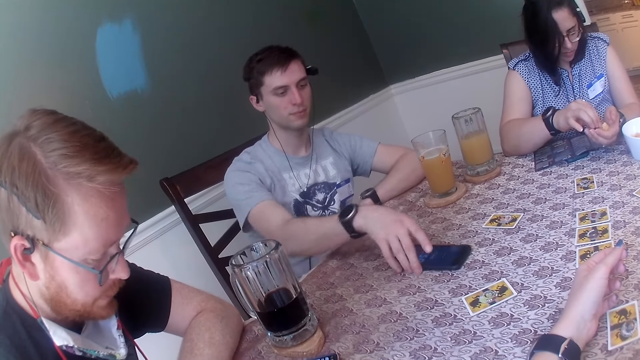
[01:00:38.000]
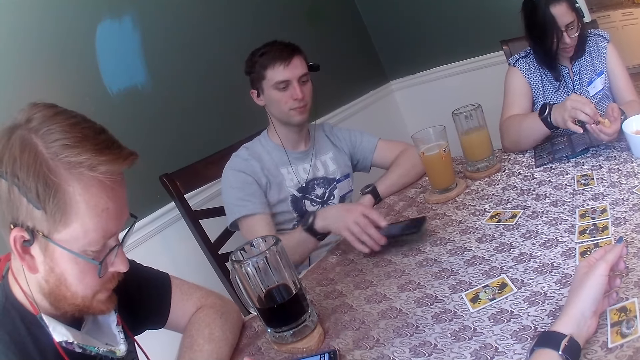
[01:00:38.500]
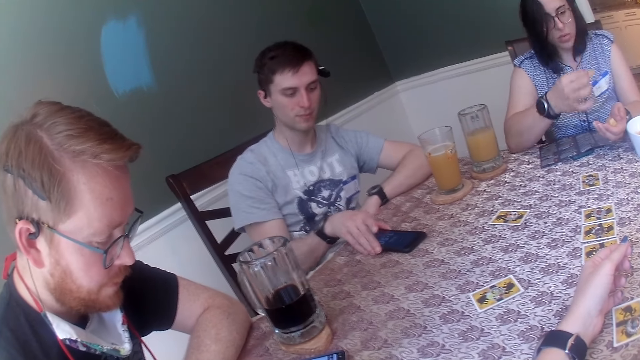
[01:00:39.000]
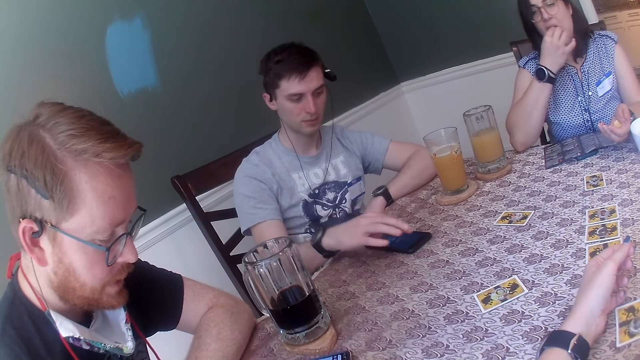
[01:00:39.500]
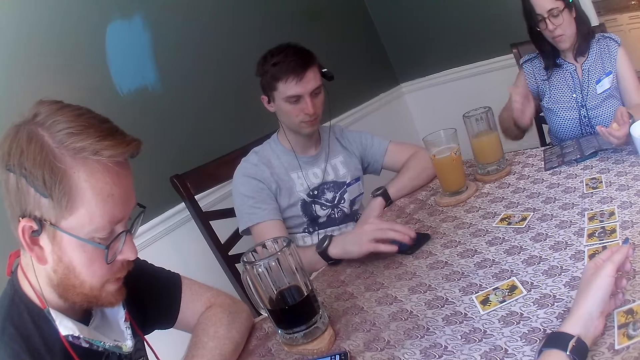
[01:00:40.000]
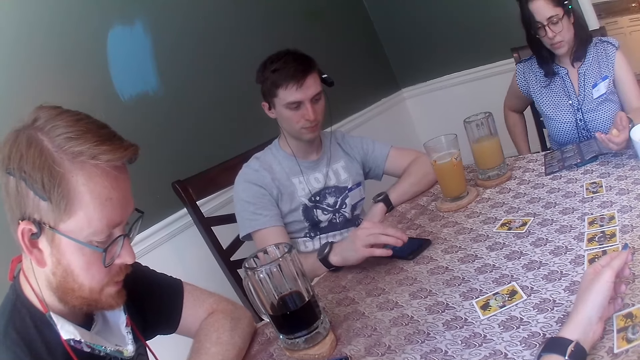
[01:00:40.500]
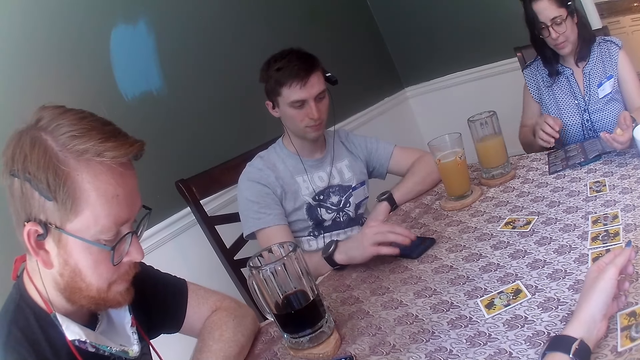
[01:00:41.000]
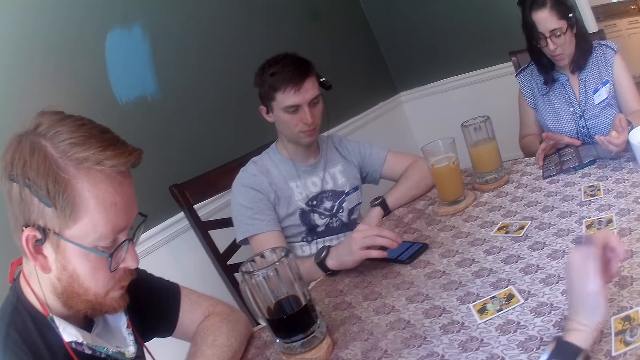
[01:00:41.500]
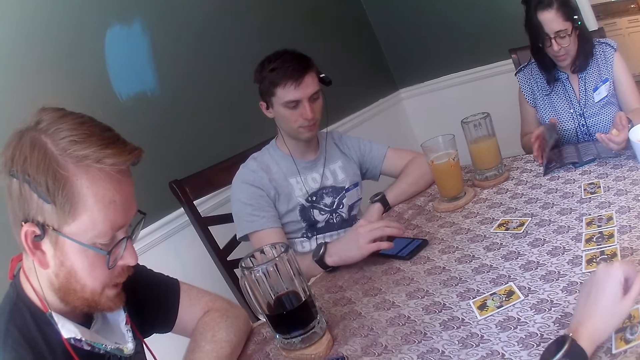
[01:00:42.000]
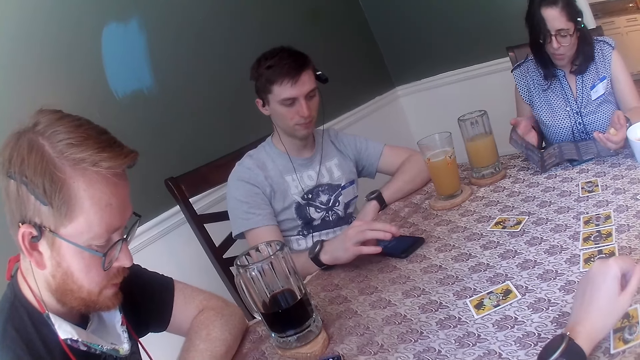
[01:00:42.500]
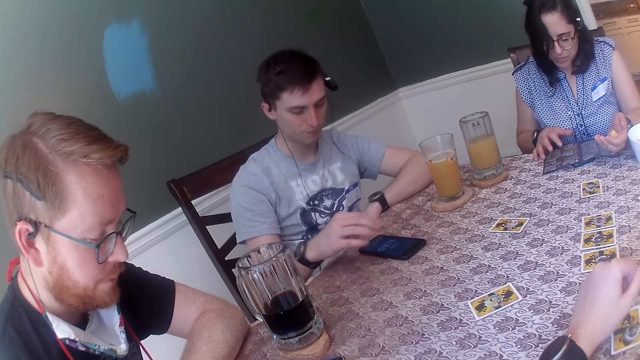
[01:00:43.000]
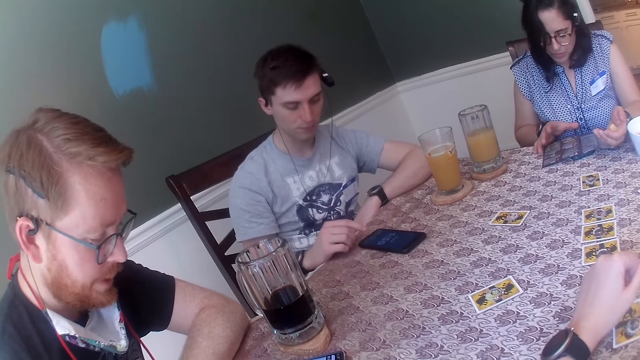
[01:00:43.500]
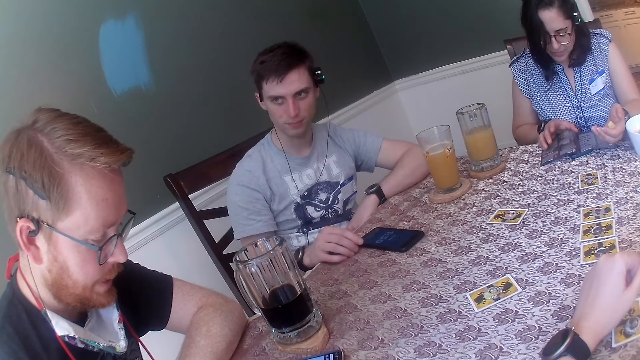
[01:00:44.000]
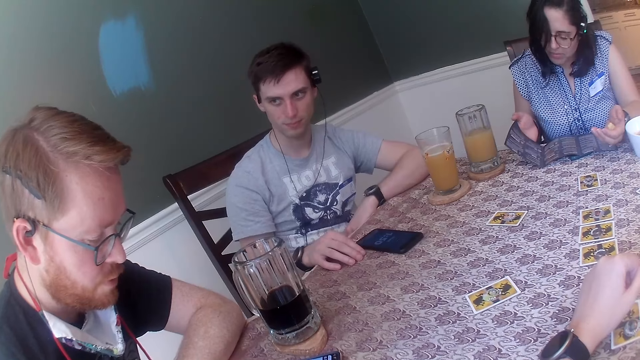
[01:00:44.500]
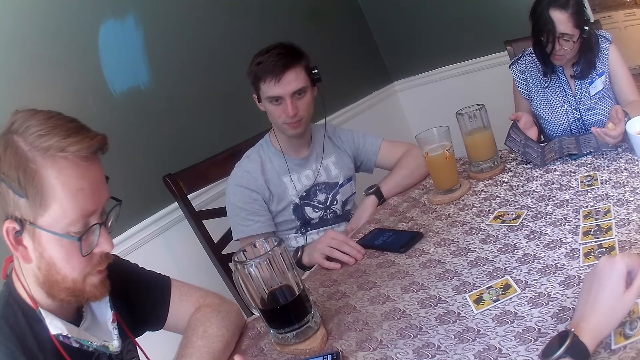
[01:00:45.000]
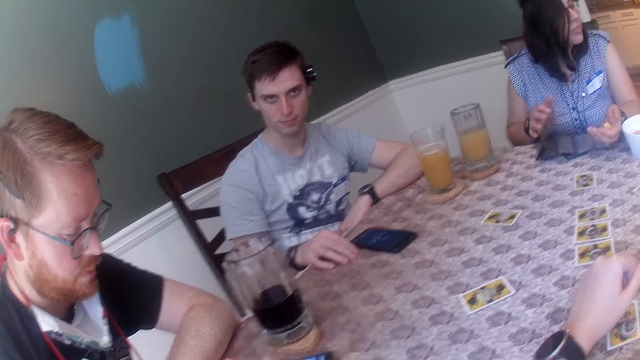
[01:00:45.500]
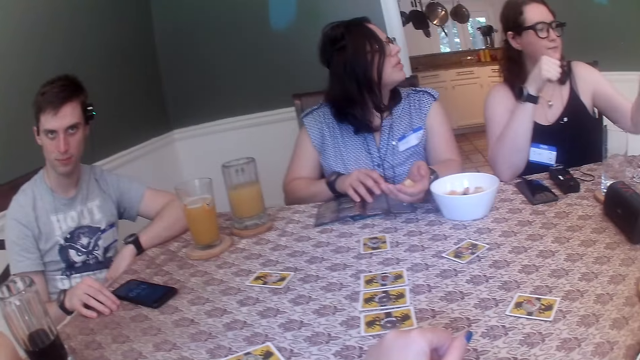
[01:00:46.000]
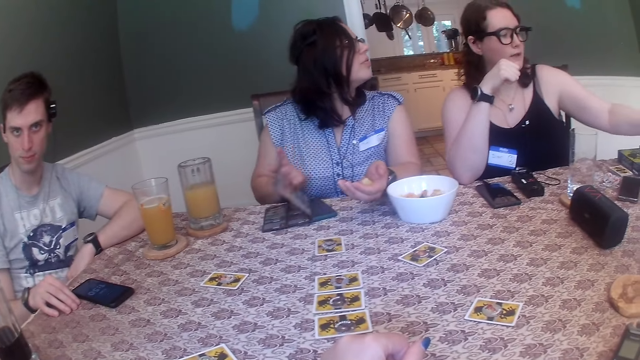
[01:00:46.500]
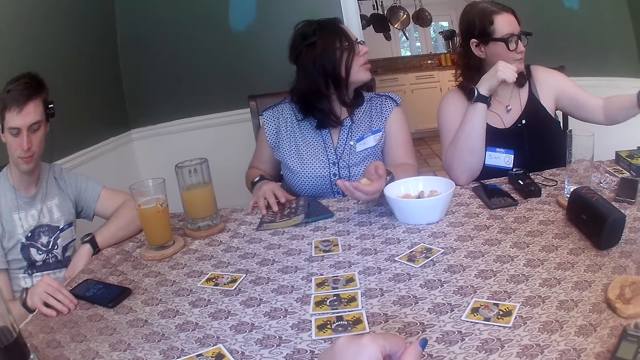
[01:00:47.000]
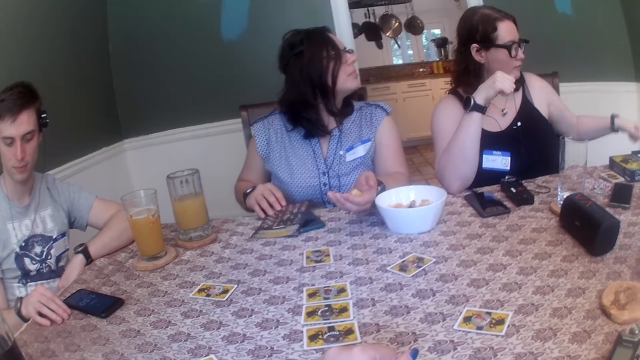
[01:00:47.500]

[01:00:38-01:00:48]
The man picks up the phone with his right hand. He drops the phone with his right hand. He operates his phone with his right hand. The woman eats some cheese puffs with her right hand. She opens the game leaflet with her right hand. She closes the game leaflet with her right hand.

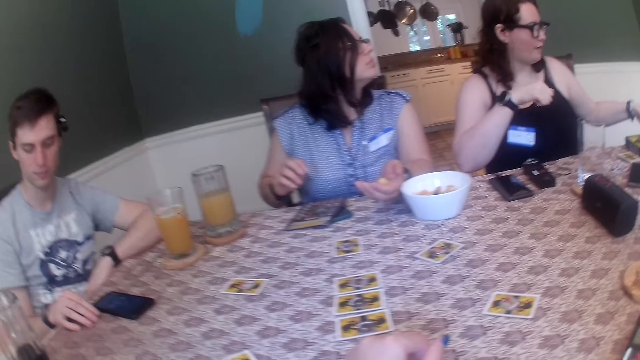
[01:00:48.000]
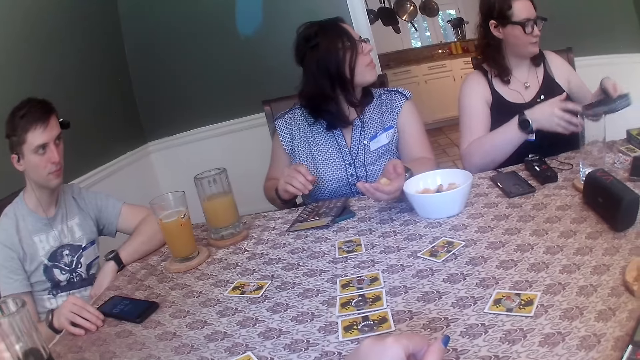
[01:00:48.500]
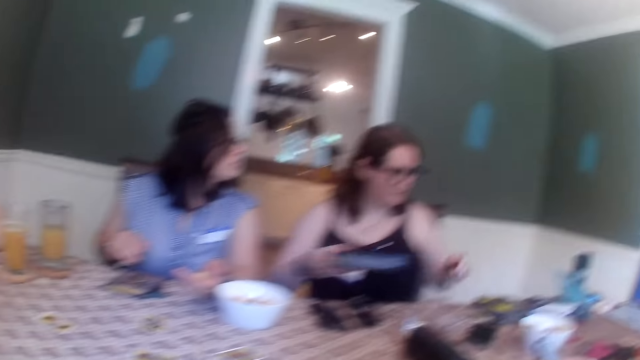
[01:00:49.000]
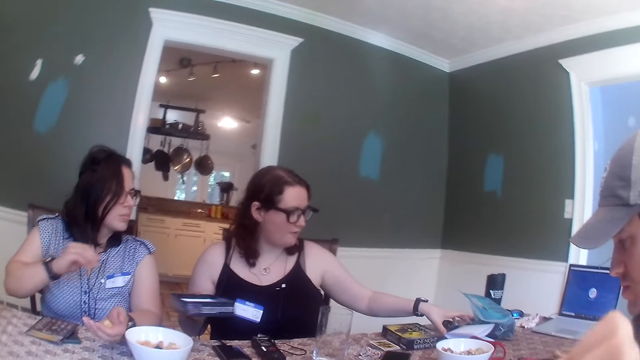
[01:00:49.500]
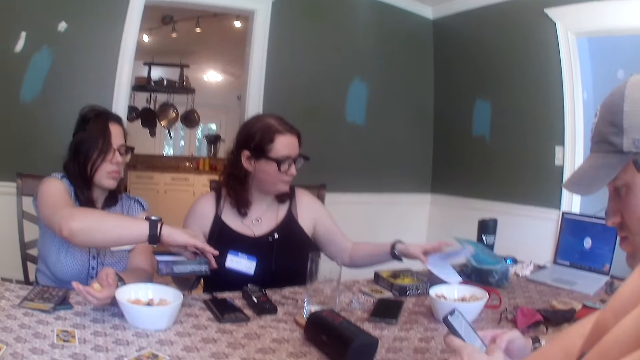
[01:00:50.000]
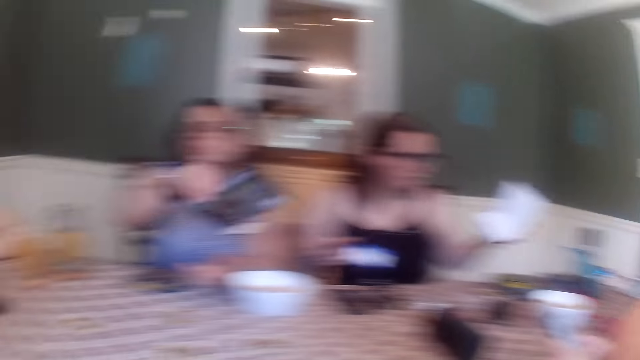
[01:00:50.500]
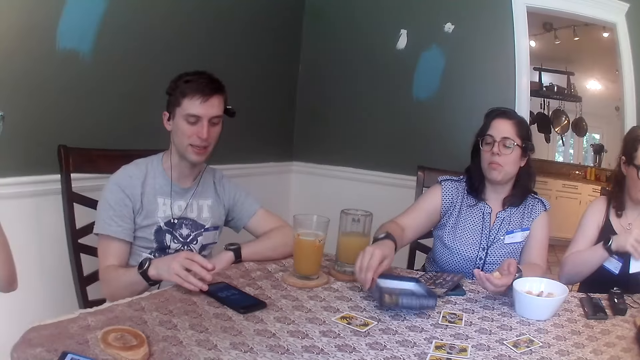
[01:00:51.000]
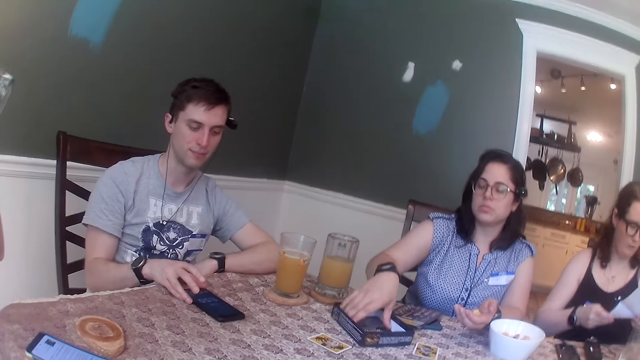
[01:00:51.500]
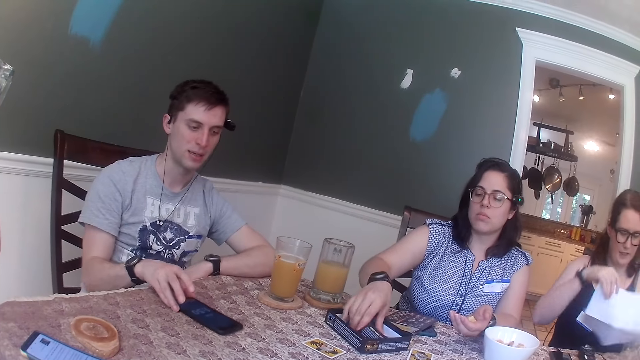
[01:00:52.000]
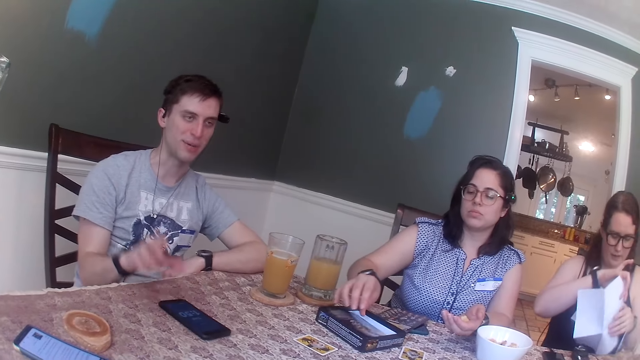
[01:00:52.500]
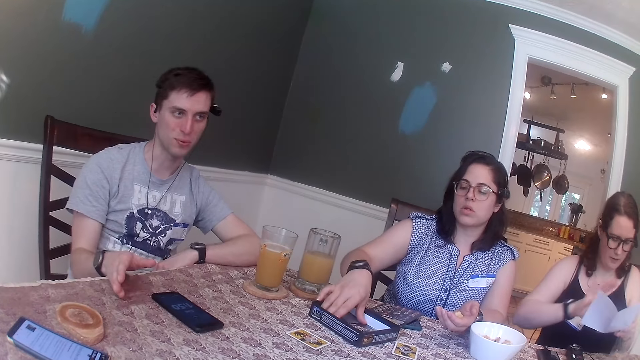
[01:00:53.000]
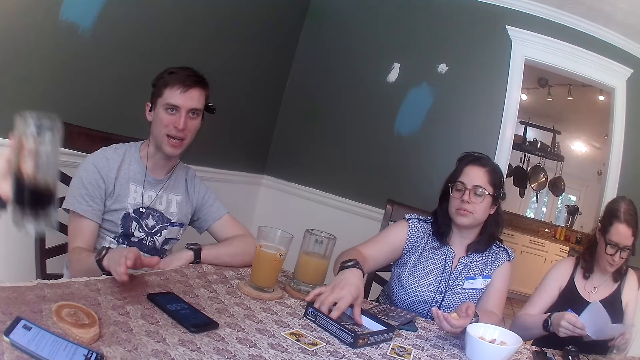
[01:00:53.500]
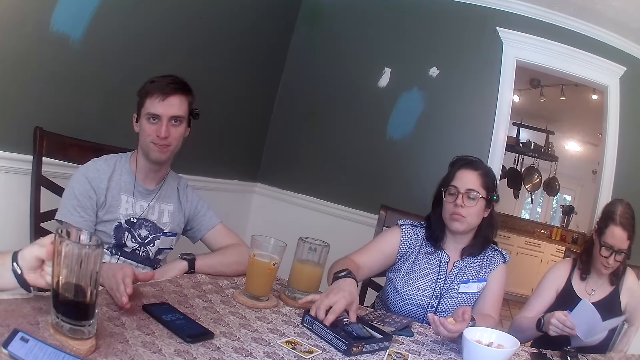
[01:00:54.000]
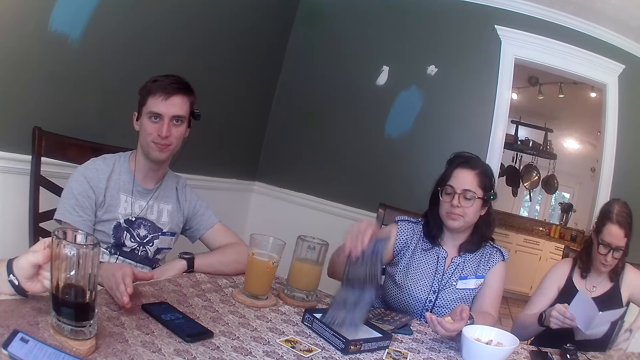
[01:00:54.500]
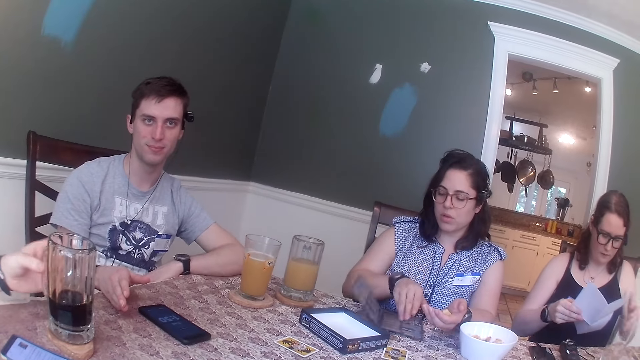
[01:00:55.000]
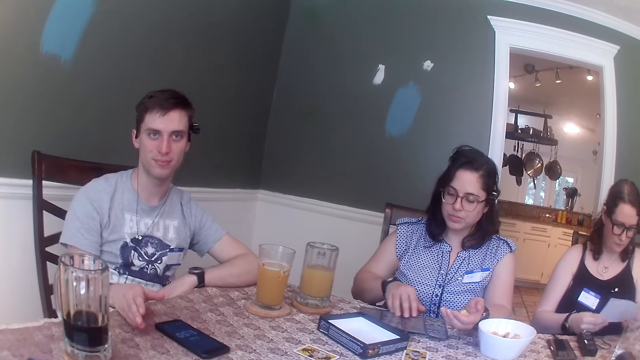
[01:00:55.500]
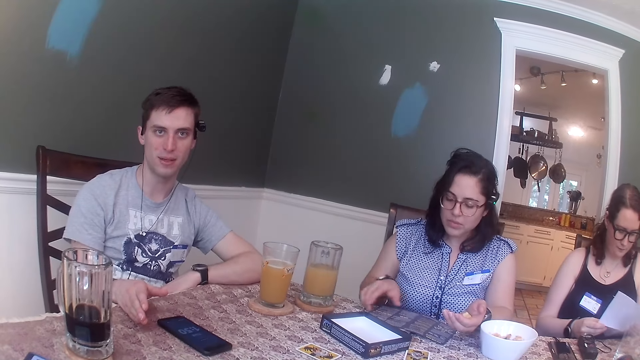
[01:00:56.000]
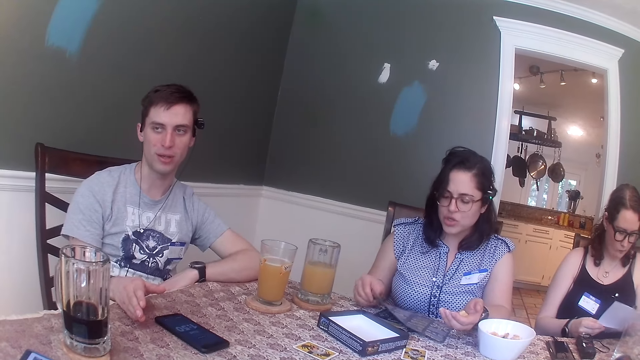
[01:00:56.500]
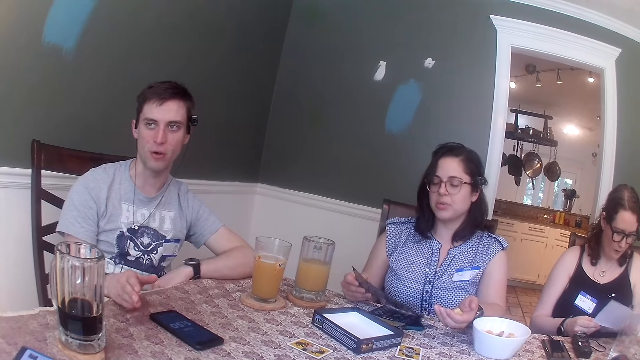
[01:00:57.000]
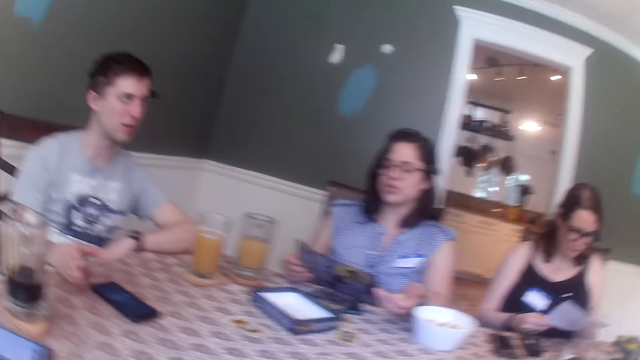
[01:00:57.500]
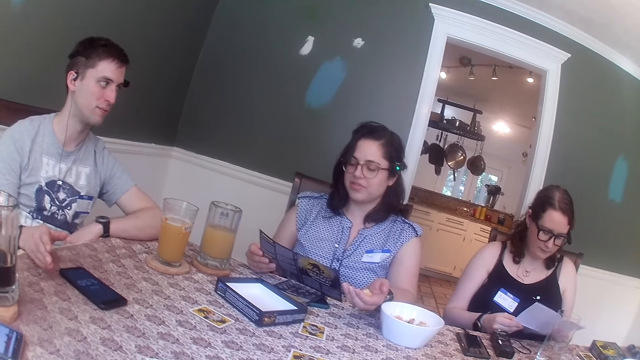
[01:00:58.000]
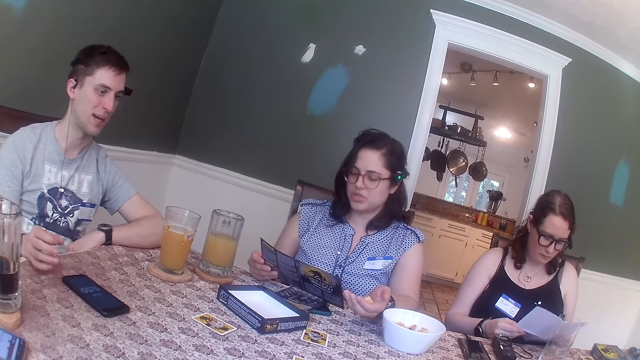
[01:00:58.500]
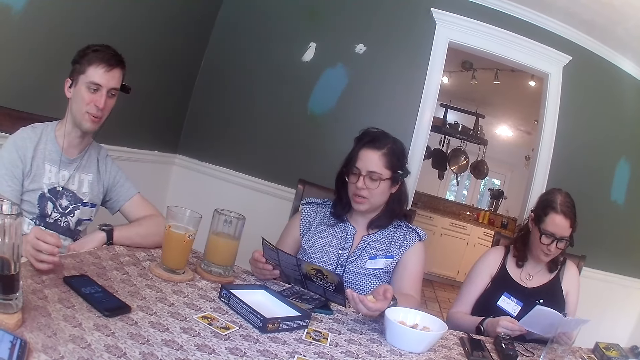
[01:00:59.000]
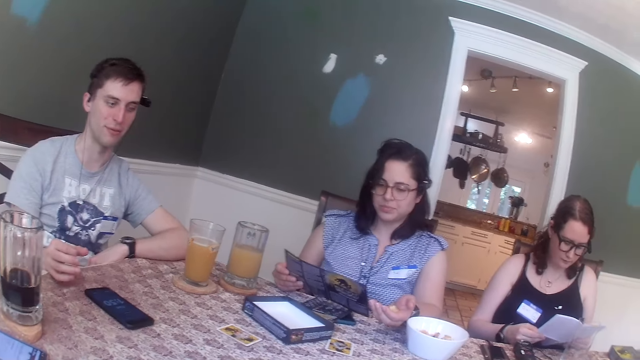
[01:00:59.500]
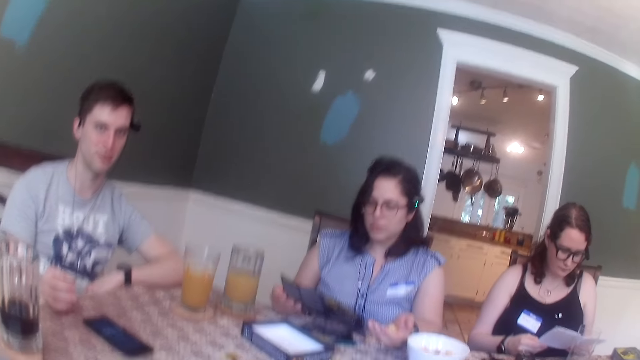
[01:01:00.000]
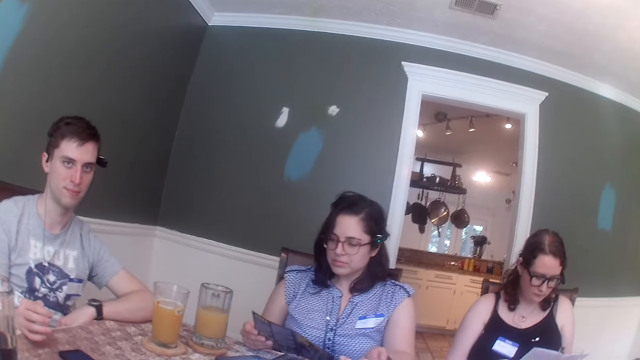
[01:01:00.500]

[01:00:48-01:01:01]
Another woman passes a game pack from her left hand to her right hand. She picks up a paper from the table. Another man operates a phone with both hands. The first woman takes the game pack from the other woman with her right hand. The other woman opens the sheet of paper with both hands. The first man moves the phone on the table with his right hand. The first woman takes out the game rule sheet from the game pack. The first man interacts with everyone at the table. A third man drops a cup with his left hand on a wooden saucer. The first woman takes some cheese puffs from her left hand with her right hand. She takes the game sheet from the table with her right hand. The camera wearer talks to a person.
